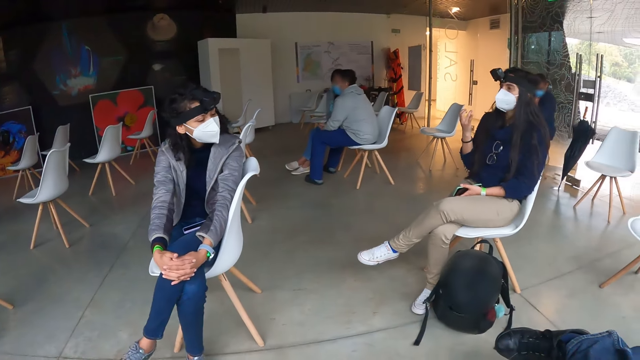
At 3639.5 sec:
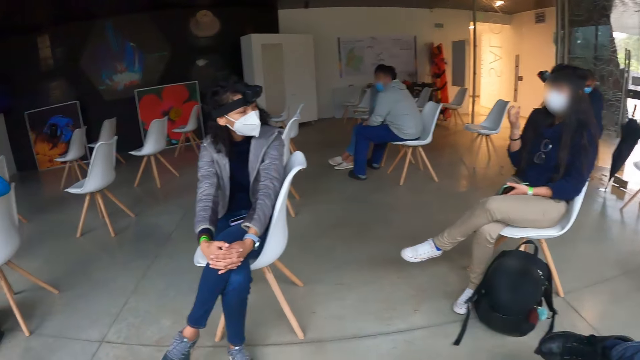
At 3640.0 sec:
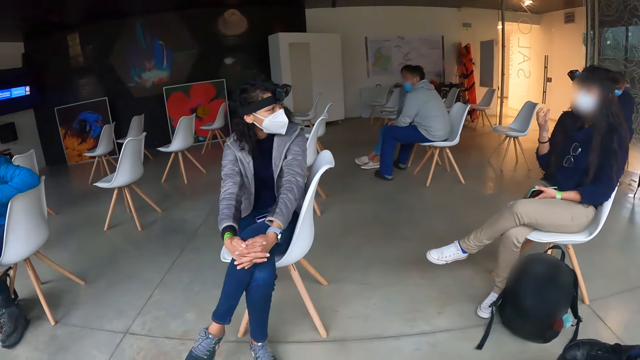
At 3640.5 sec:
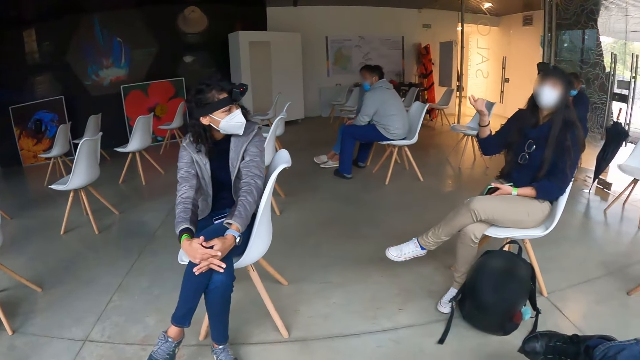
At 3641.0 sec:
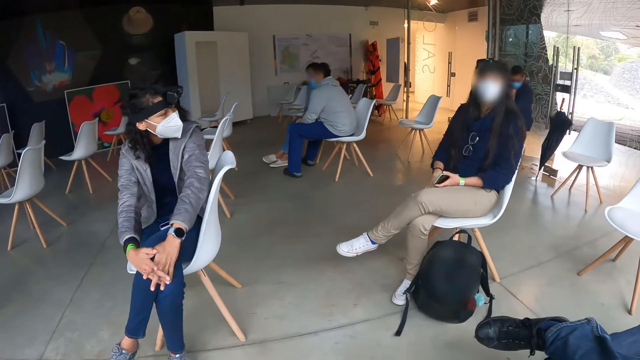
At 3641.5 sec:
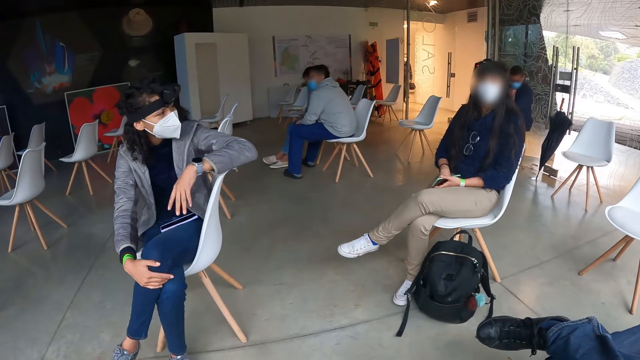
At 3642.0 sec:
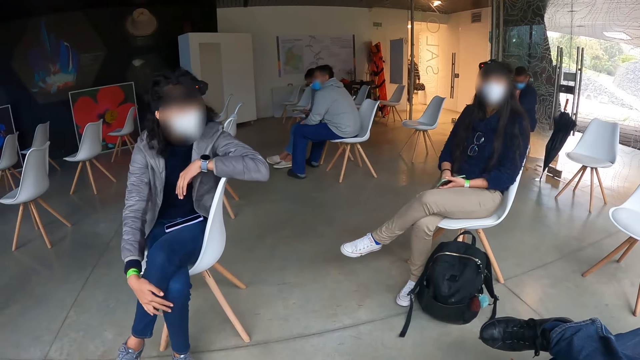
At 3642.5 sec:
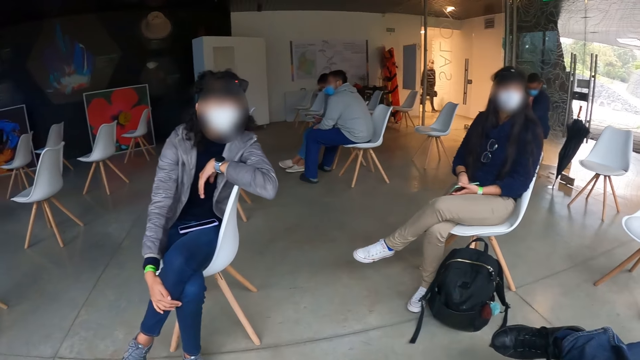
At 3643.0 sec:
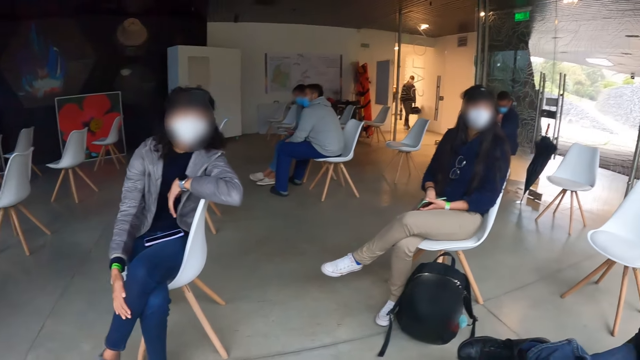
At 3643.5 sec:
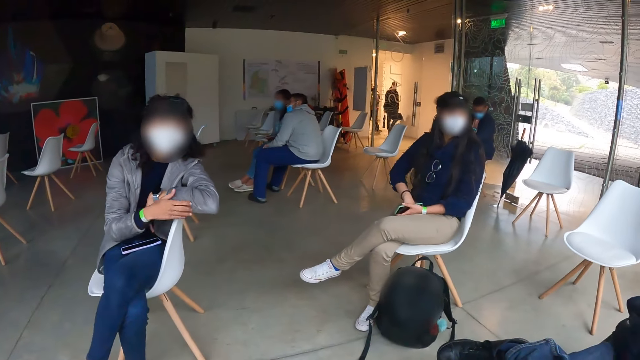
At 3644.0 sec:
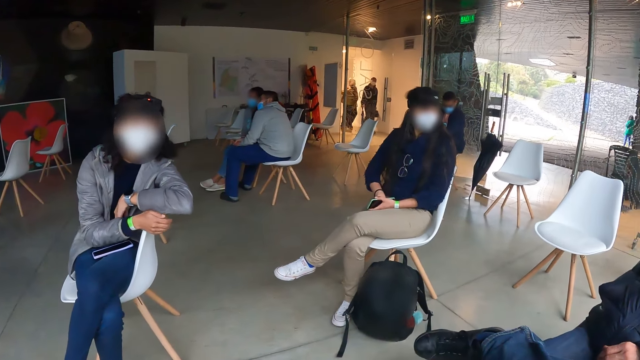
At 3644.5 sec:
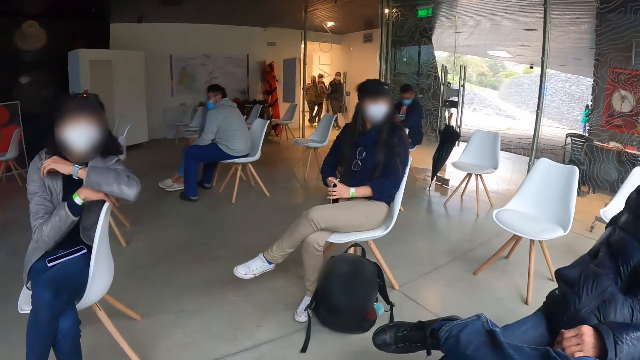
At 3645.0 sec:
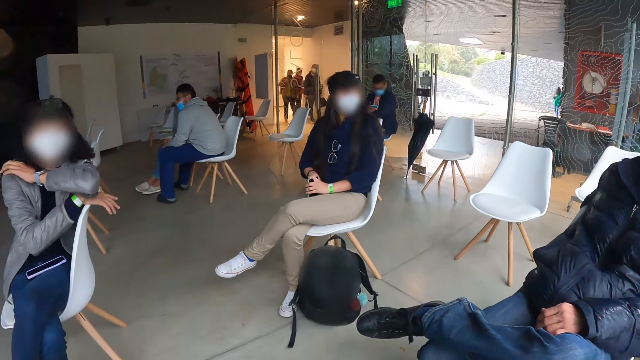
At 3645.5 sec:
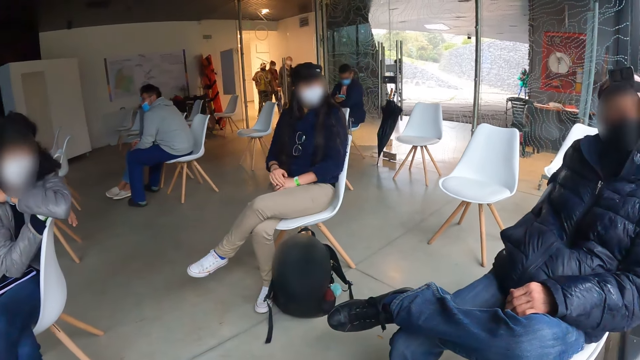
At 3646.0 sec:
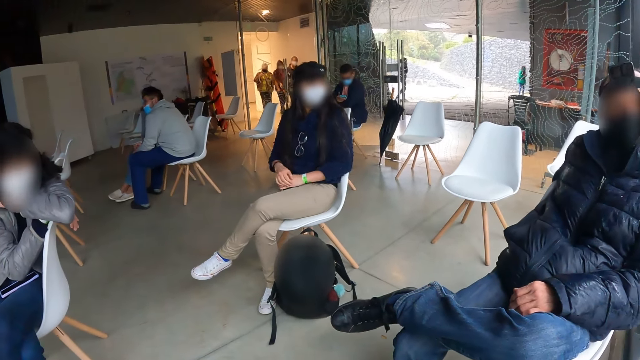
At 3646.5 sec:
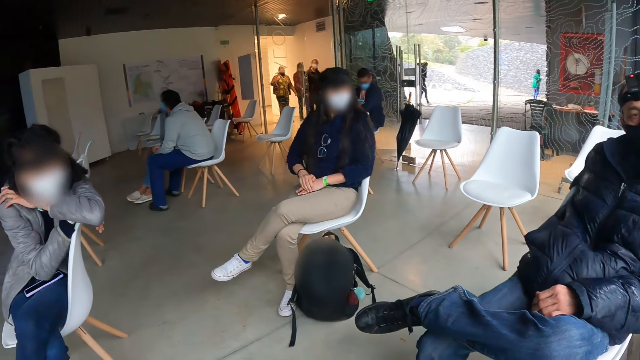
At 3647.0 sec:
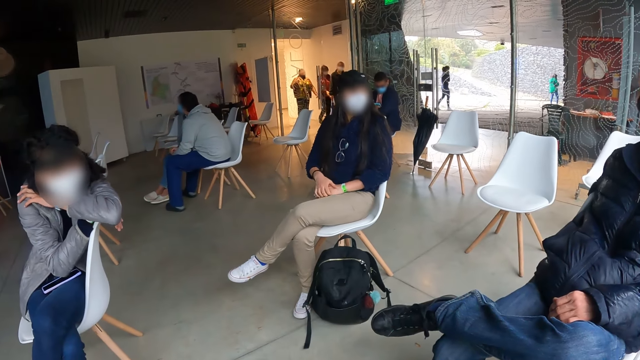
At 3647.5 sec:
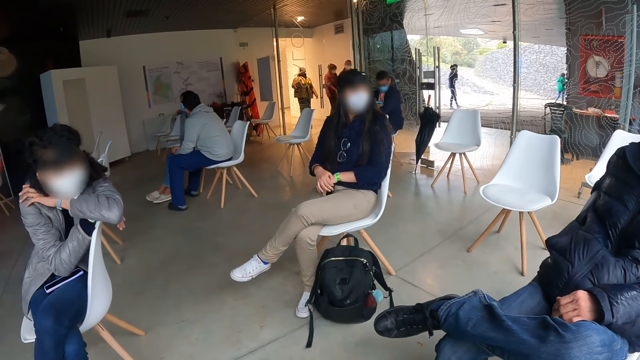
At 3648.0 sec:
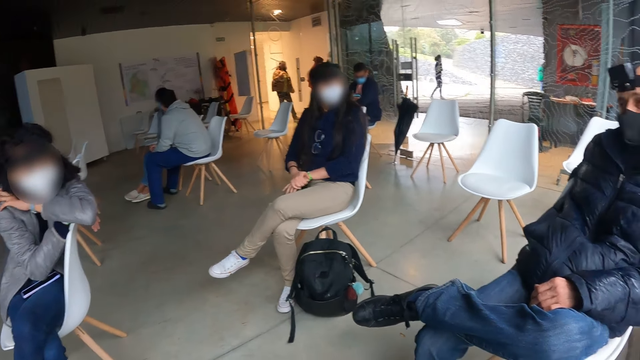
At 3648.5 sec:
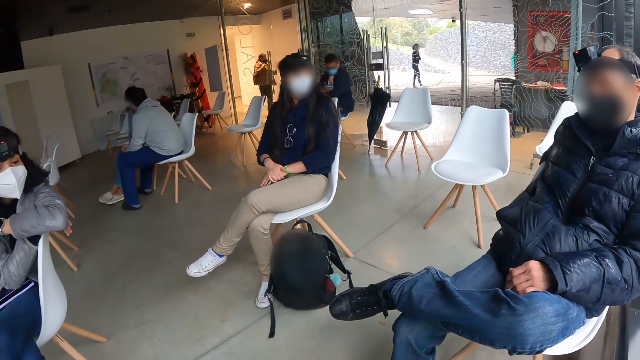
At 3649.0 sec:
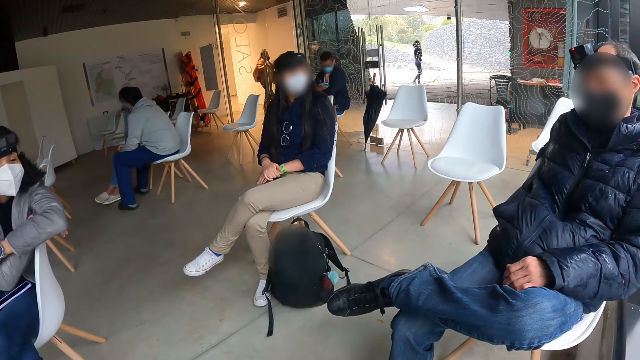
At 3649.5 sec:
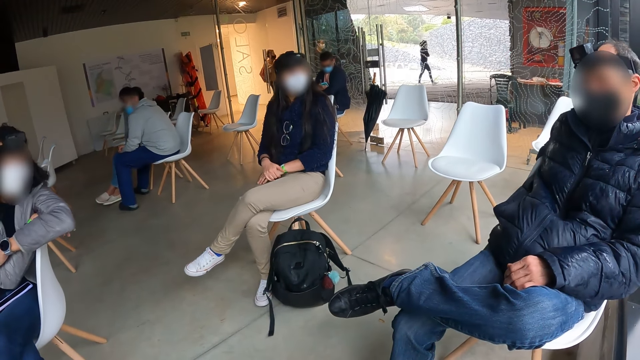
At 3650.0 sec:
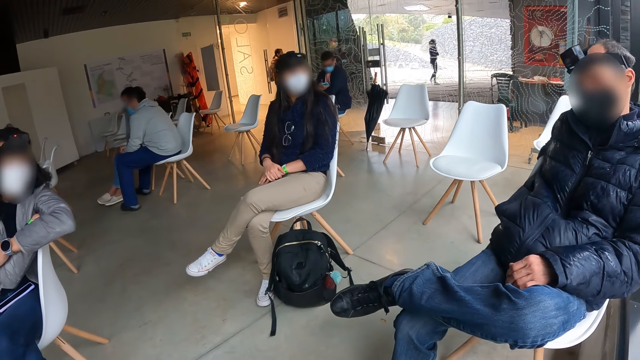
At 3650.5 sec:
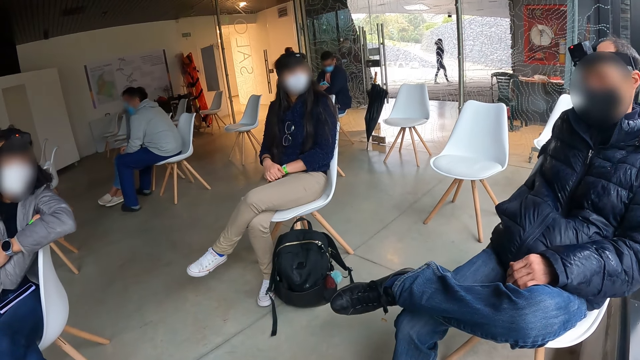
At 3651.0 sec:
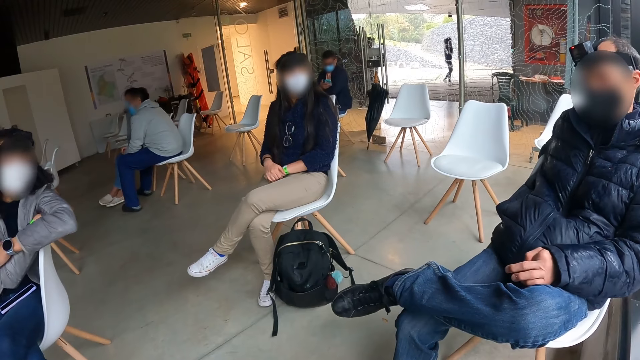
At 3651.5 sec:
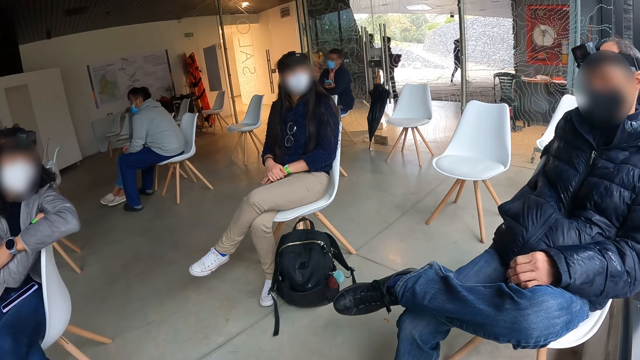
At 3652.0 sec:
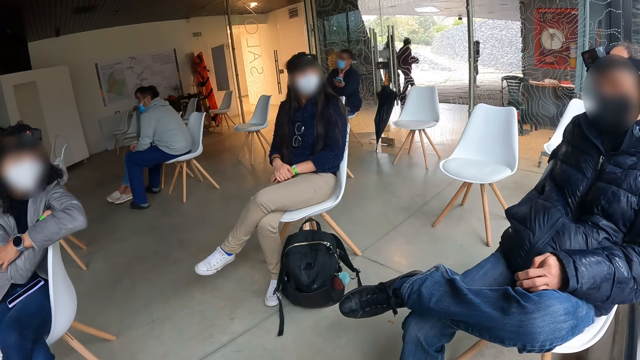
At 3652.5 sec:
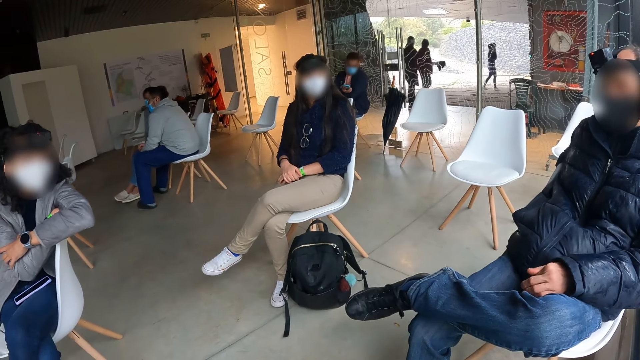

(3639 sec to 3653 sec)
A woman rests her head on her left hand. The woman removes her head from her left hand.

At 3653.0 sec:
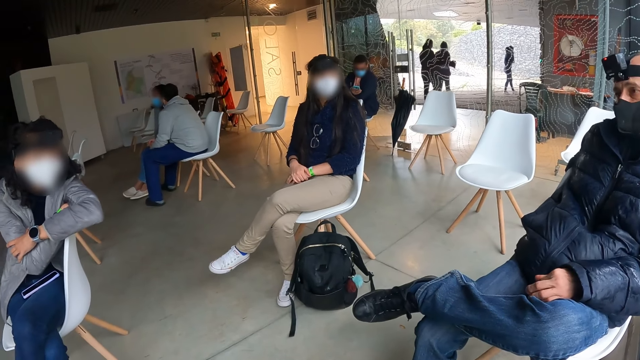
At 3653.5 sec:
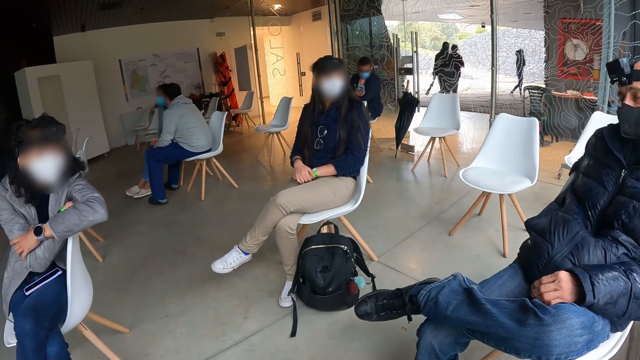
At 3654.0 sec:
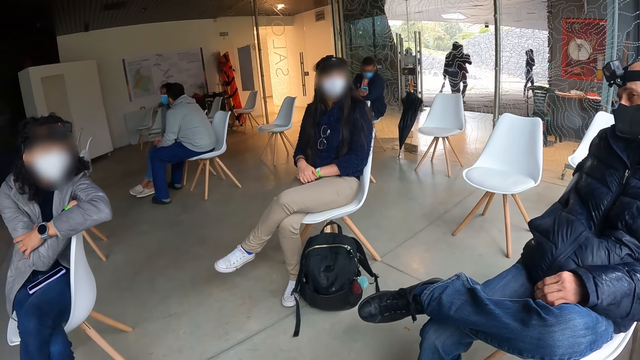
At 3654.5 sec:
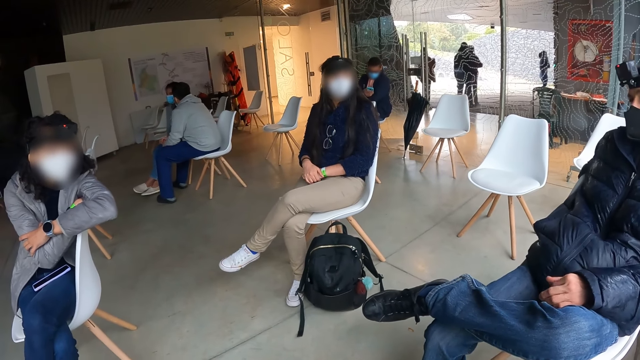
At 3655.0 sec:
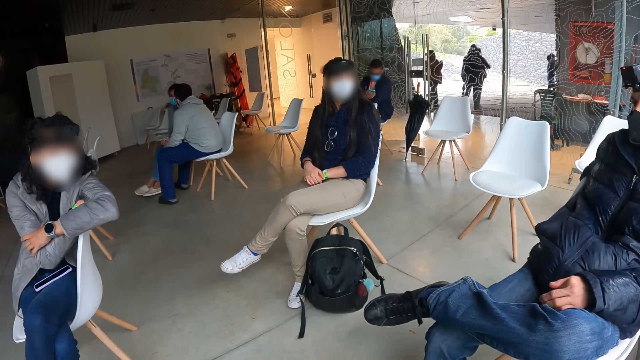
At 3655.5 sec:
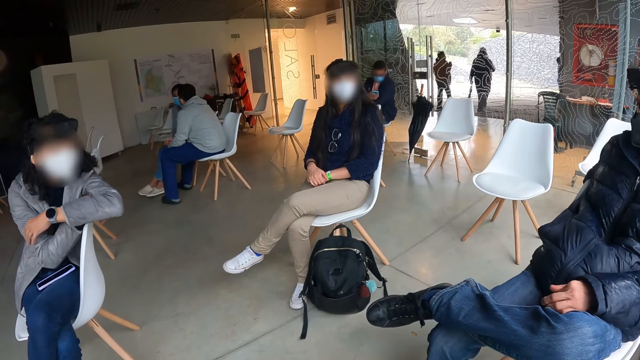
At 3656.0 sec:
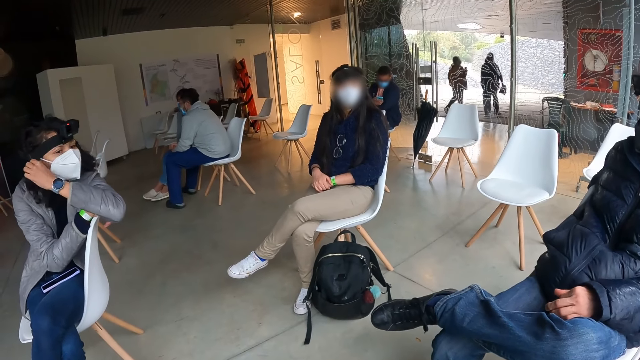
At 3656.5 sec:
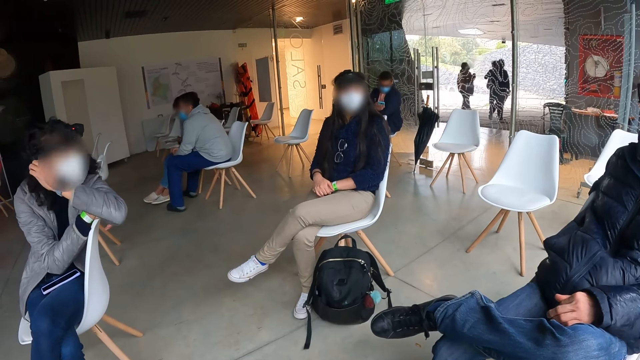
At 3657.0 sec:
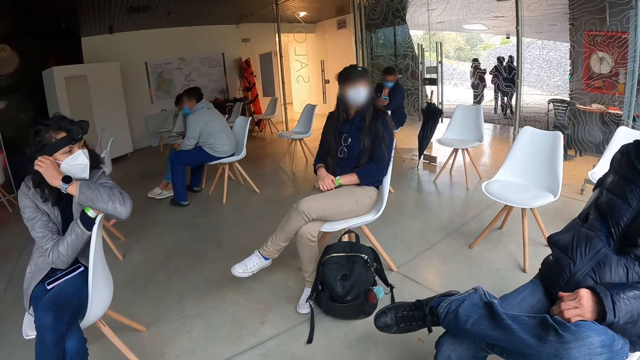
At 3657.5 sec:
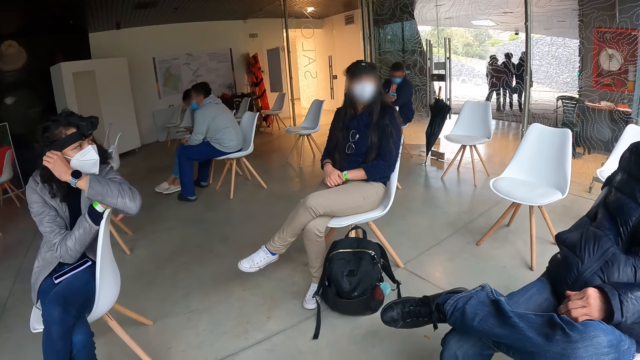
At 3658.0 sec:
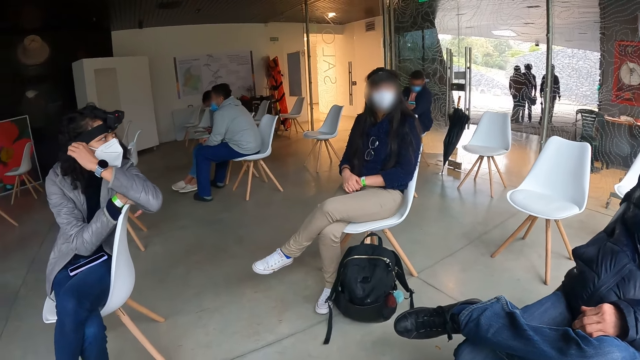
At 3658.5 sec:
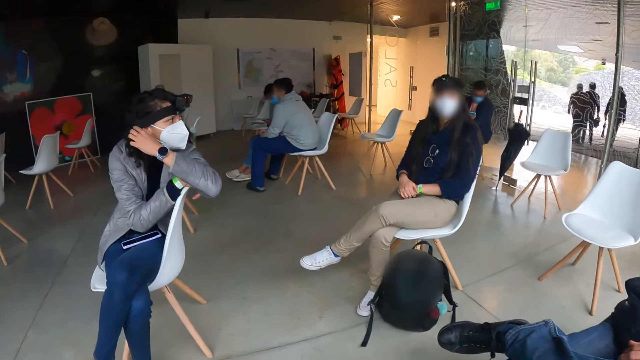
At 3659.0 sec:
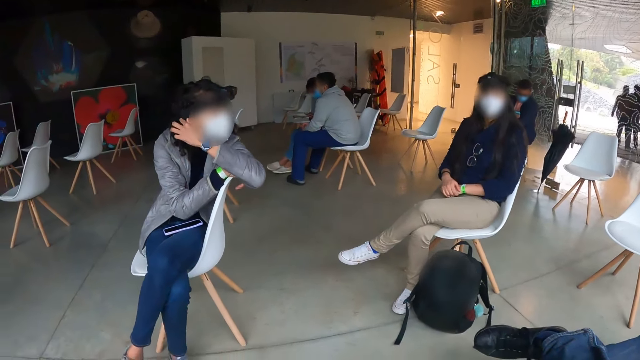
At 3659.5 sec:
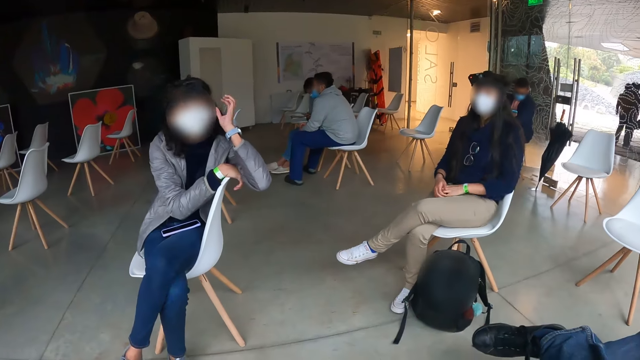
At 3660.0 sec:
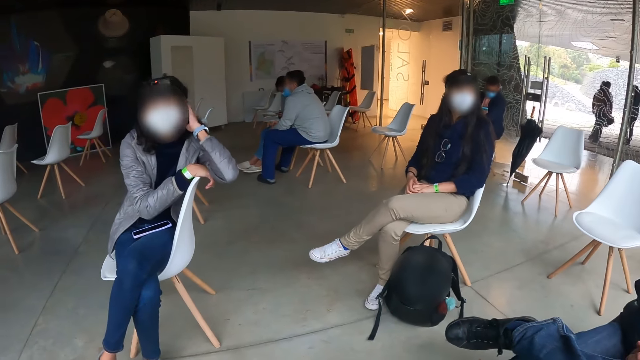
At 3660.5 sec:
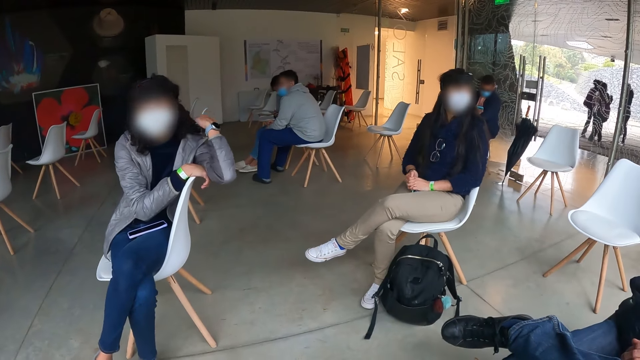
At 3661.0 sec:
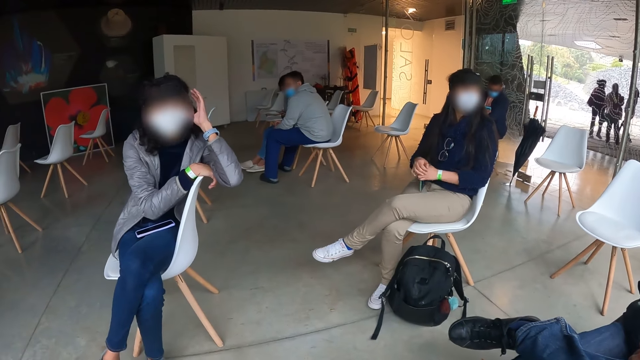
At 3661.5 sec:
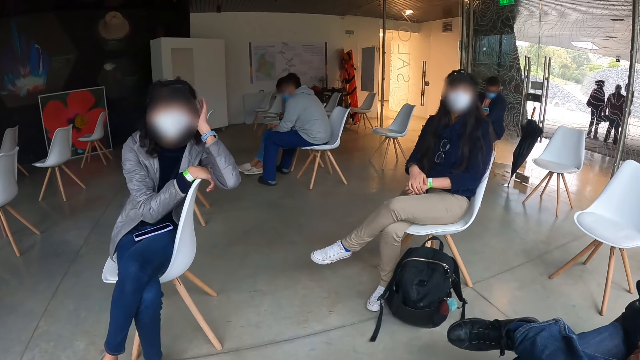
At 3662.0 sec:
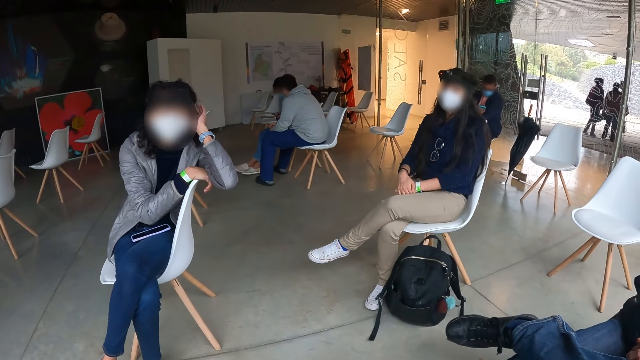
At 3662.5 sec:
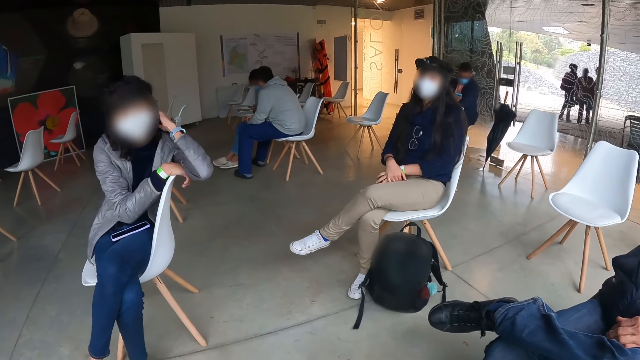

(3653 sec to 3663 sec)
A woman raises her left hand to her right ear. The woman touches her hair with her left hand.
